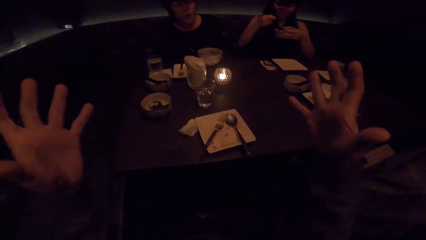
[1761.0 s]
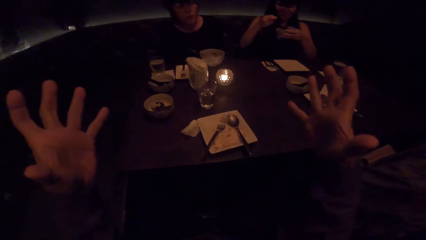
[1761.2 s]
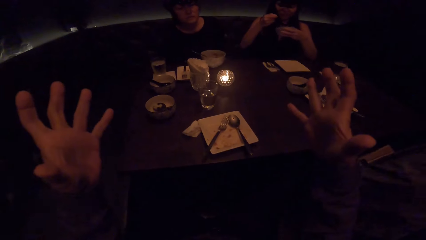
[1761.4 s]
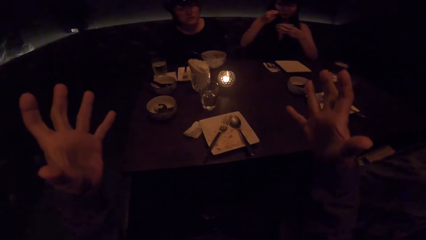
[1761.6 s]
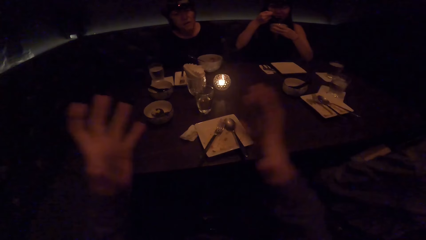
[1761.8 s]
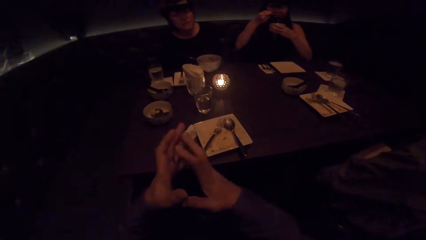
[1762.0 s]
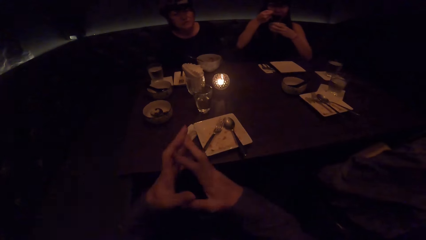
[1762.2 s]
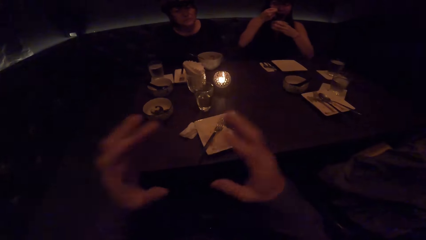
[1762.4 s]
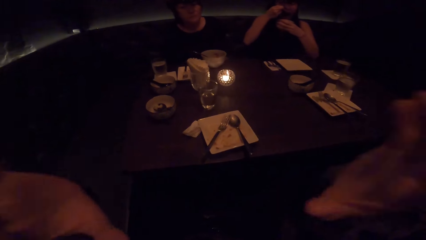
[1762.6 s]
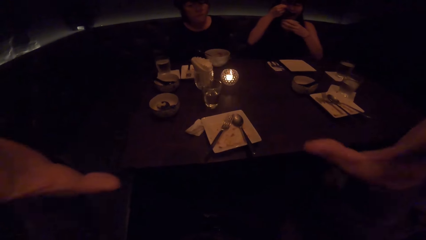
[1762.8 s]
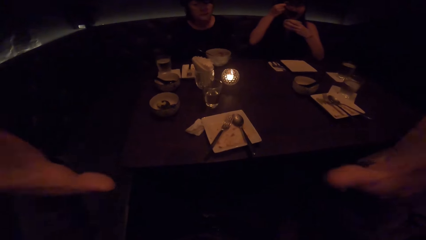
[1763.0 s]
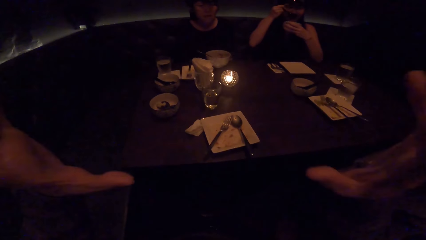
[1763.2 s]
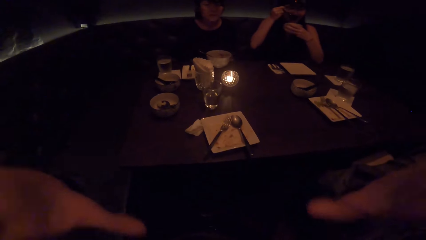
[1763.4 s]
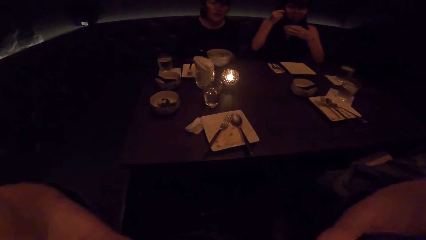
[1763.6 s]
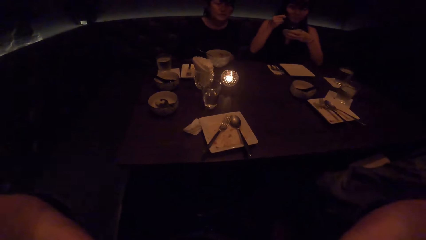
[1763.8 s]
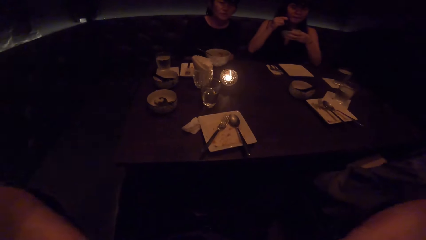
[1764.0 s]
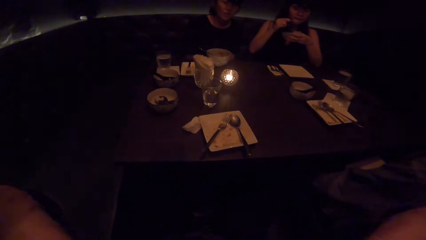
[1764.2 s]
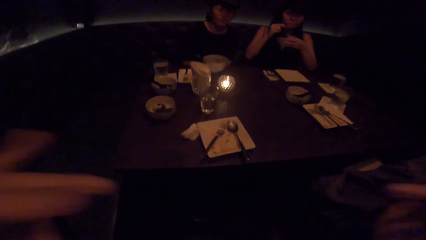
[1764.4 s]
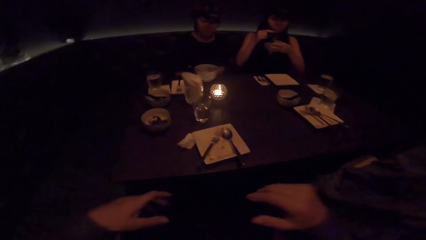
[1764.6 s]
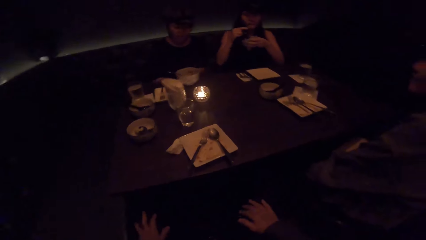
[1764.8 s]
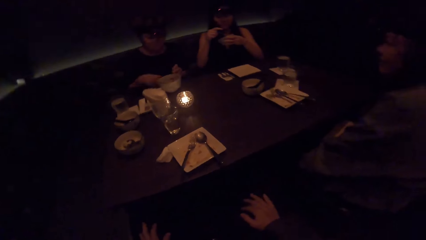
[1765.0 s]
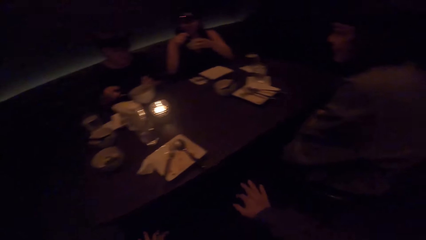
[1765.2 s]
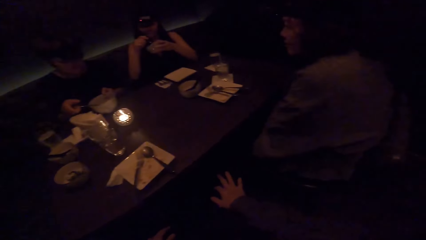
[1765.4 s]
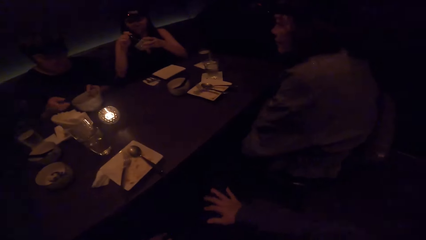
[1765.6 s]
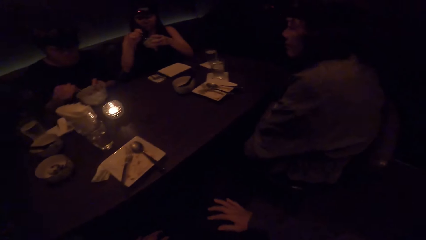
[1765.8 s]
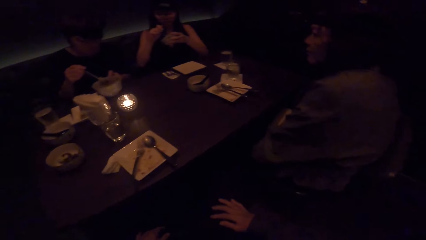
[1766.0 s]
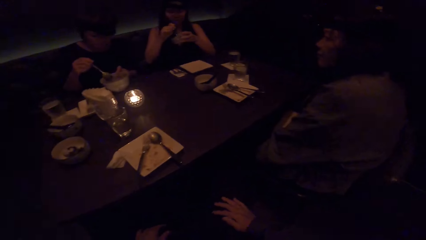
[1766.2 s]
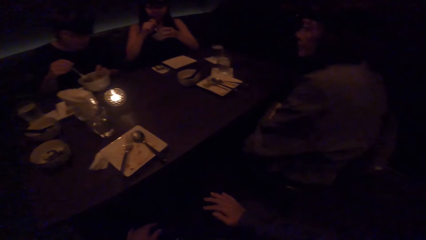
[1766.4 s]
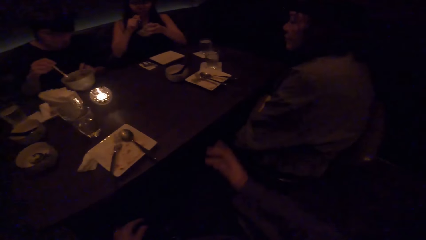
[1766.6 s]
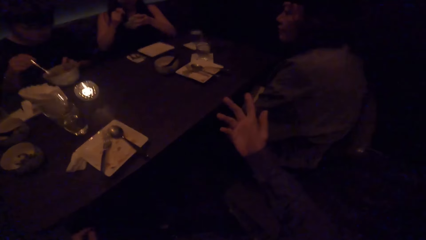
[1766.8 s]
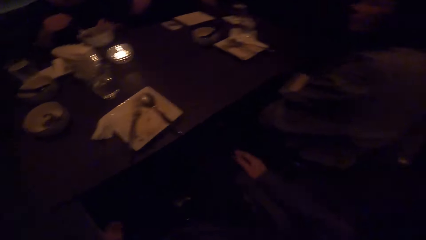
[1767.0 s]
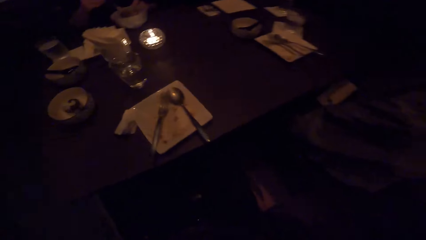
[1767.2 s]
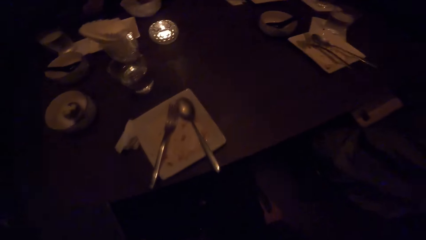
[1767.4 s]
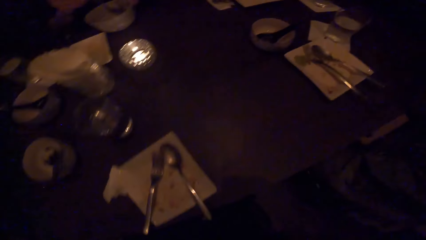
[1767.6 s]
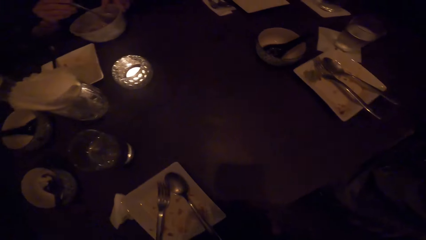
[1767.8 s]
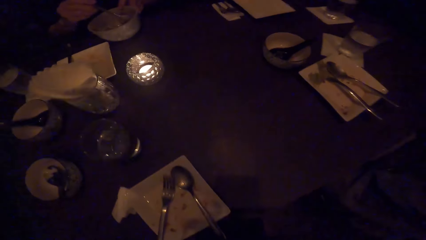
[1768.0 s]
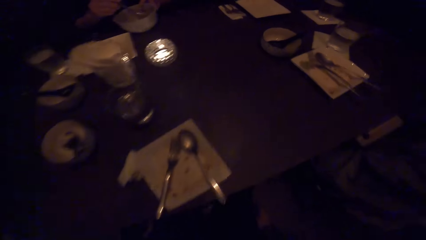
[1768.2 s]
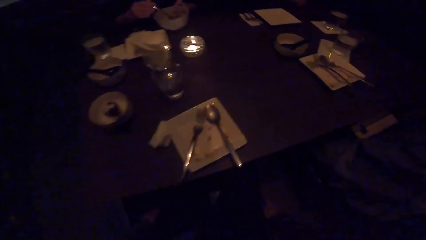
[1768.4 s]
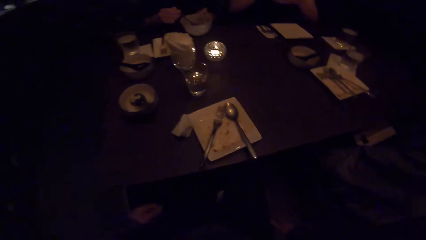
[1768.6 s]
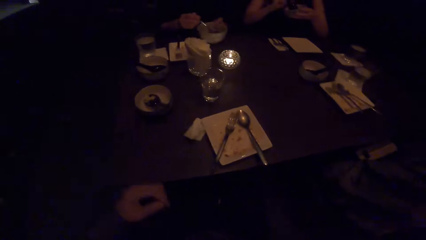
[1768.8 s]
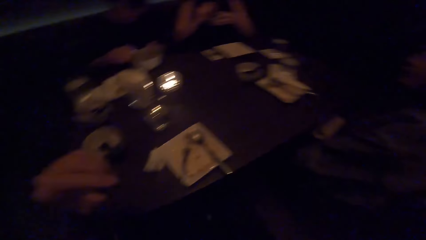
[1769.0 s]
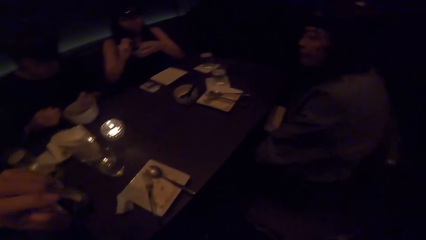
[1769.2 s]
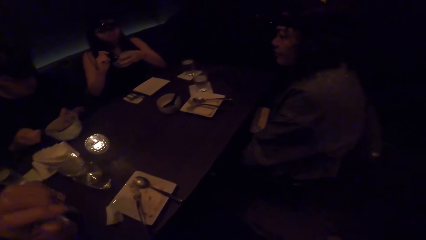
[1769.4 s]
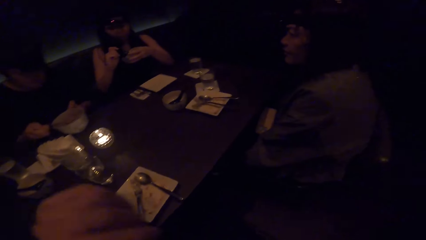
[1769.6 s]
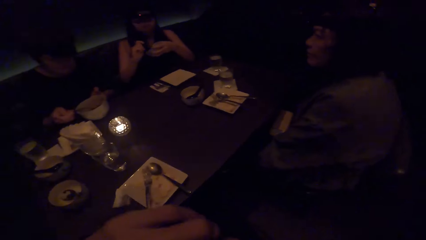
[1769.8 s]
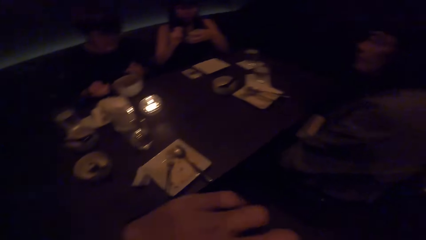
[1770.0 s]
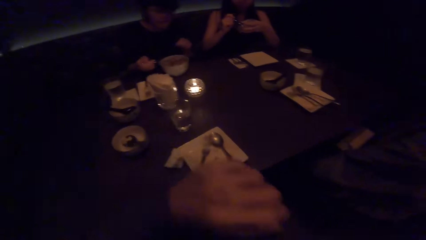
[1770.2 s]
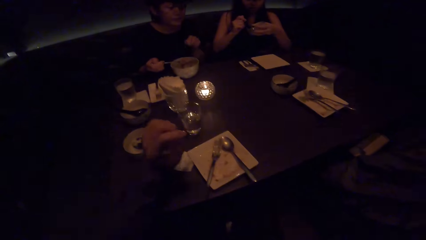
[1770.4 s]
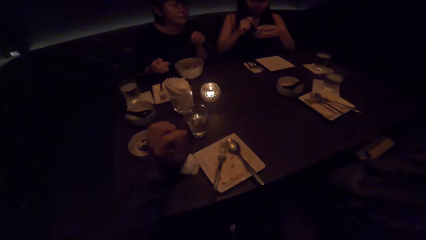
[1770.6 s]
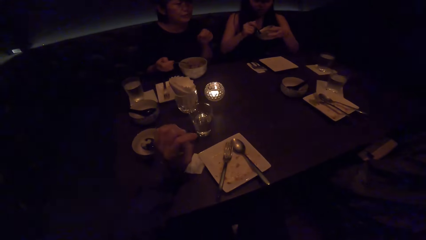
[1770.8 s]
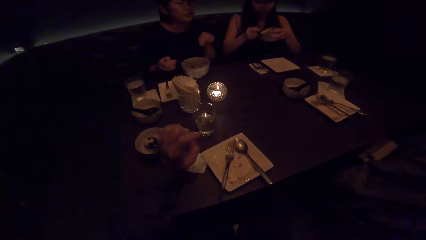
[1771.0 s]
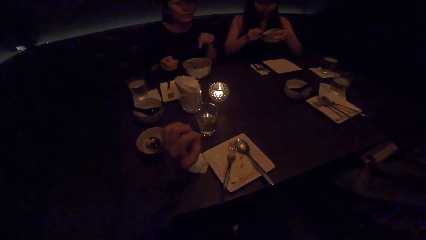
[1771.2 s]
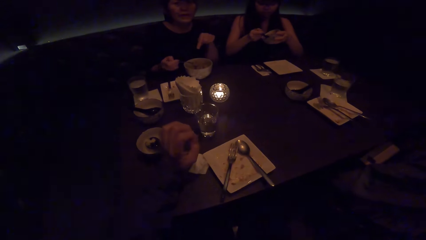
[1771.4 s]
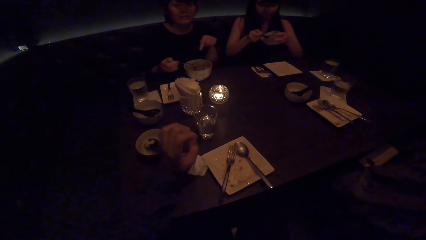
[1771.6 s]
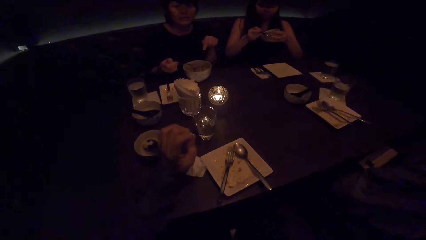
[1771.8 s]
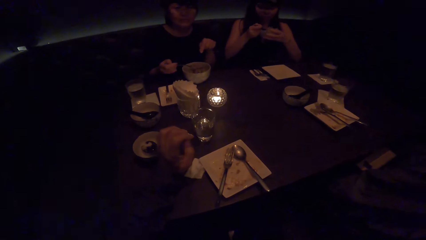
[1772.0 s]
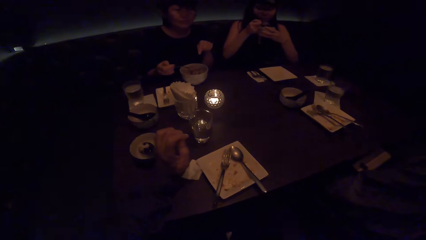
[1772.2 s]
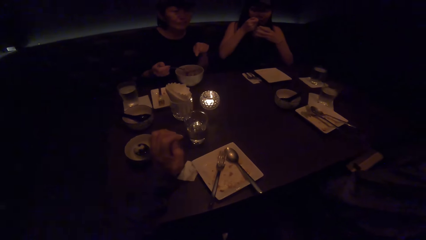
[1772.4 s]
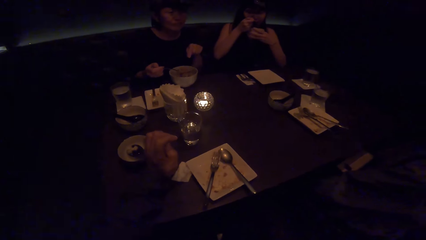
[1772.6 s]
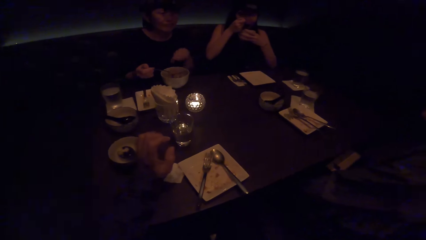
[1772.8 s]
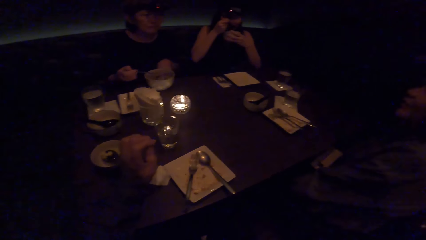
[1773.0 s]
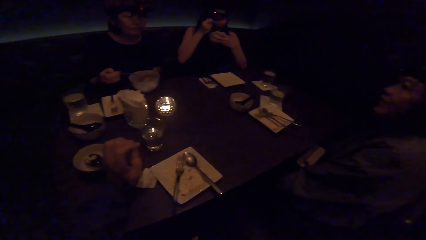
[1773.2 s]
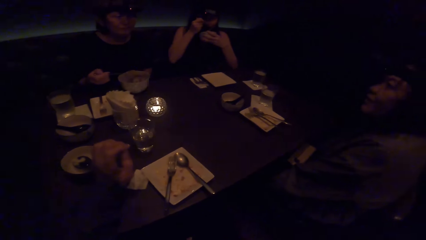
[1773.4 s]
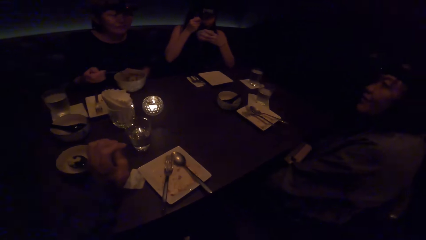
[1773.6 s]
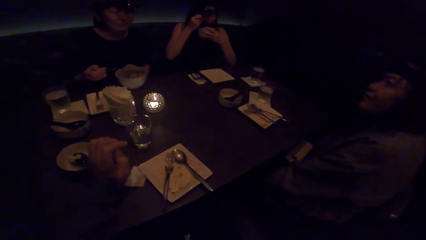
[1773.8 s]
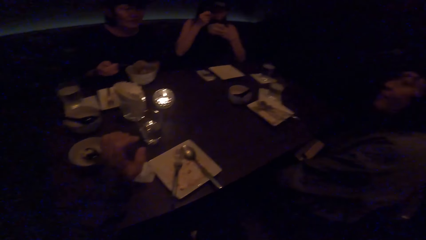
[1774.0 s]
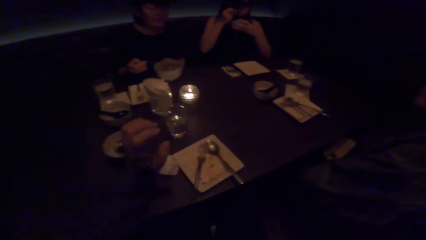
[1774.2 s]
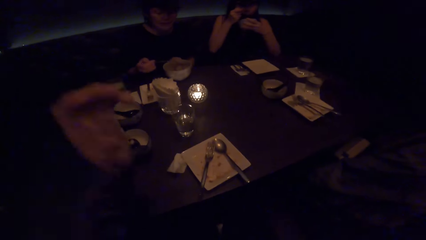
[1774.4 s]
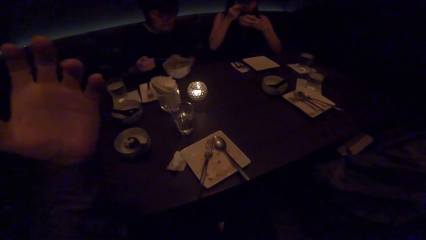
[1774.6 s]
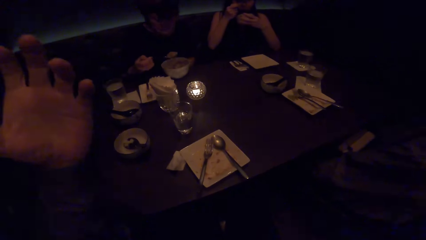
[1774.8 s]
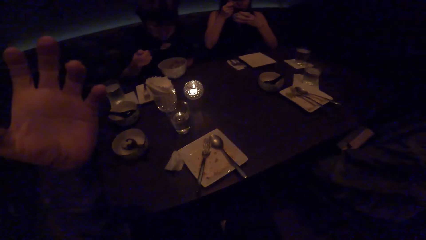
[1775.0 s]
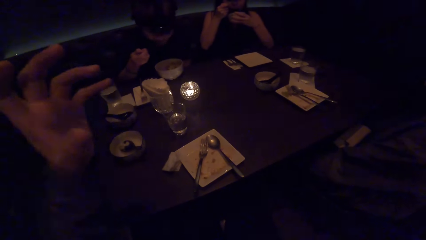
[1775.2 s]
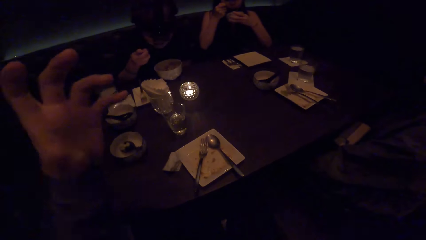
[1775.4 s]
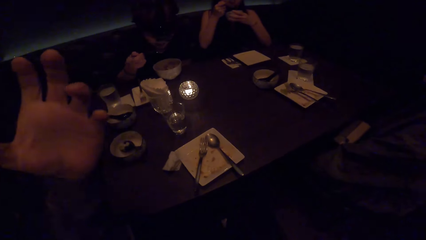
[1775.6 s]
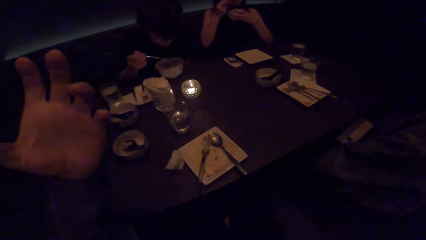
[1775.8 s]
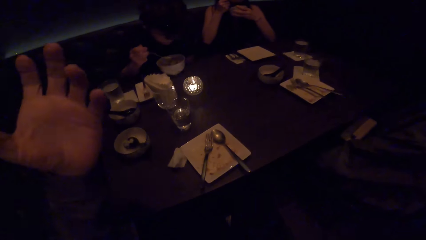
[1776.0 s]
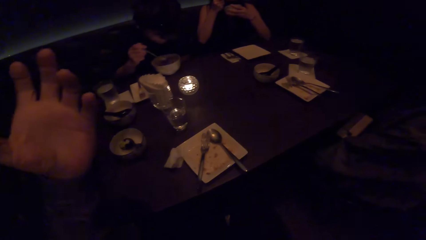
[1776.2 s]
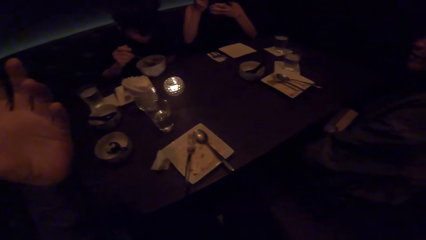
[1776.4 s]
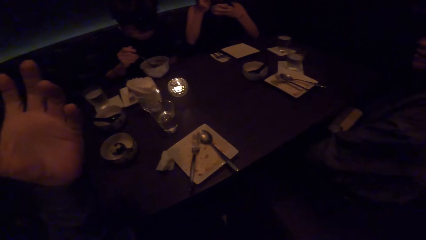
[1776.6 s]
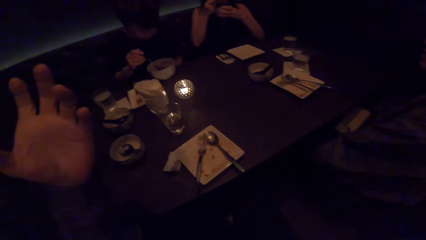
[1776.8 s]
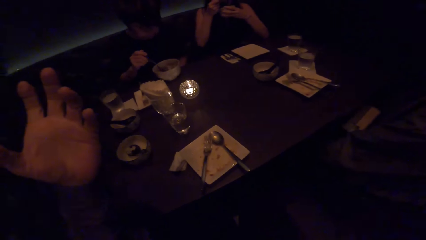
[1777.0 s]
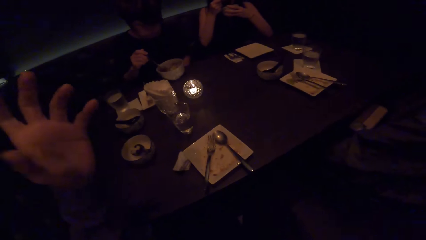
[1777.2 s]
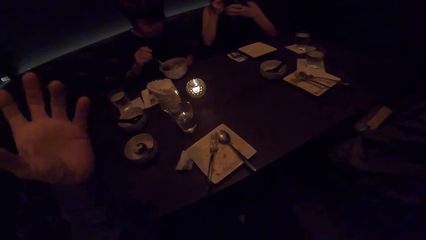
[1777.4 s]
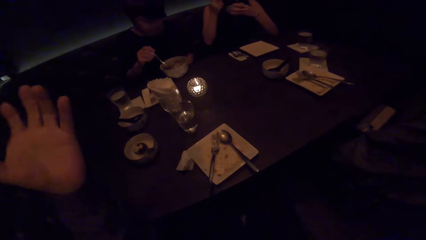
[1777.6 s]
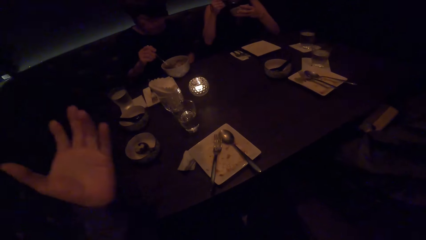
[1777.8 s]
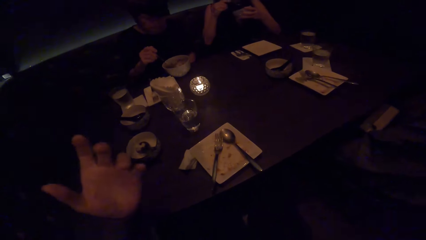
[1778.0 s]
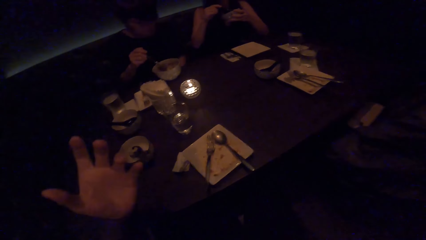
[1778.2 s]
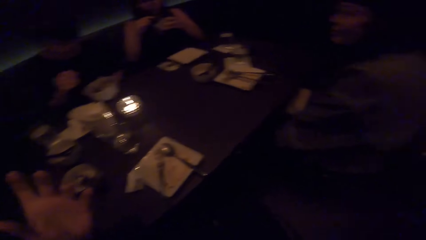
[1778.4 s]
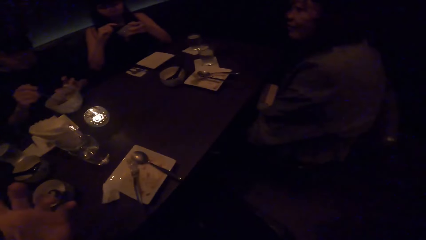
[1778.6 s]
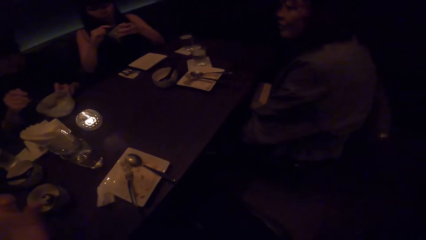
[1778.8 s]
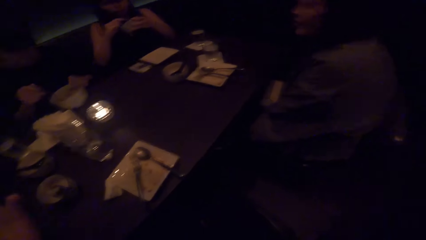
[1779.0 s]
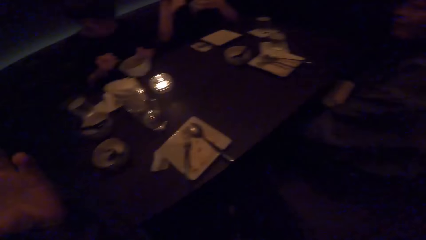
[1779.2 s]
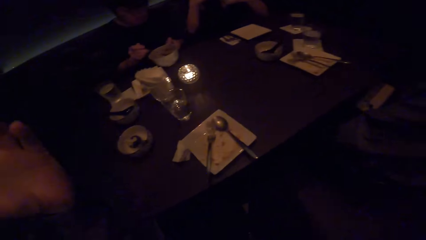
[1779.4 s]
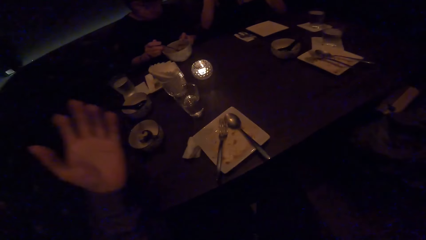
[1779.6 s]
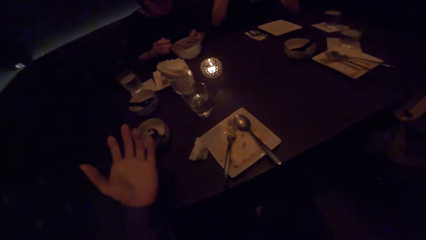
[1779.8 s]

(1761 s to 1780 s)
A woman scoops soup with her spoon. The camera wearer lifts his left hand. He looks at the woman. The woman eats soup with a spoon. The camera wearer talks.
